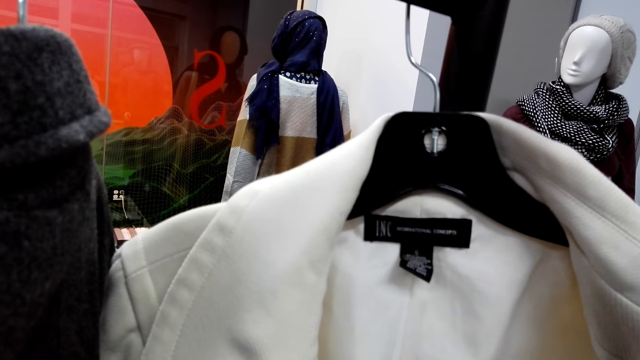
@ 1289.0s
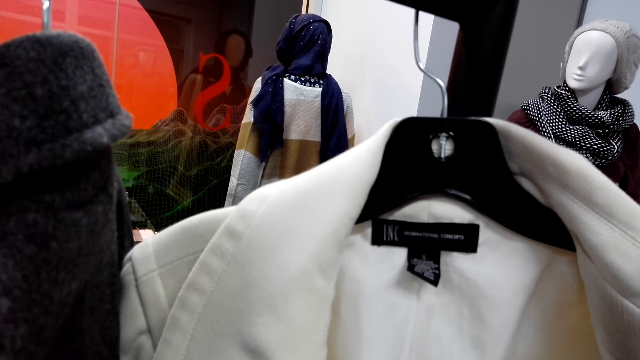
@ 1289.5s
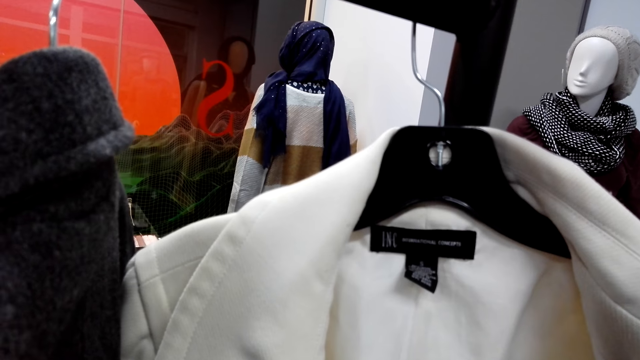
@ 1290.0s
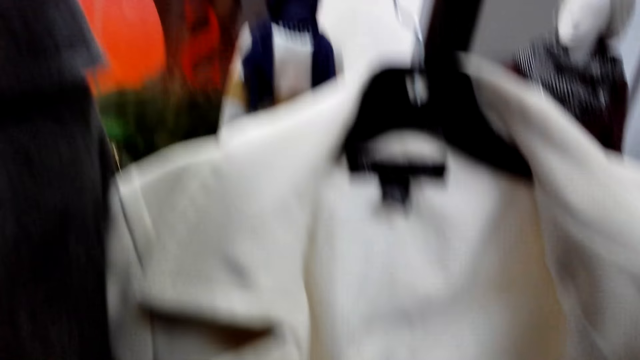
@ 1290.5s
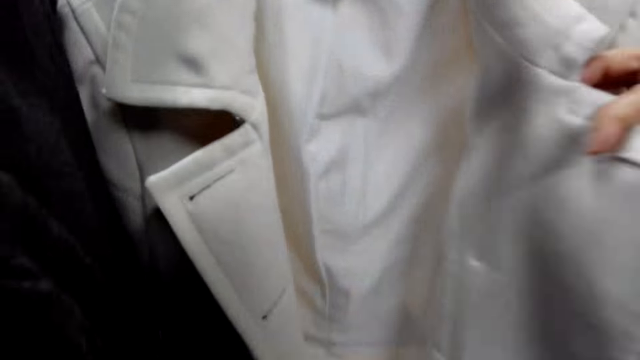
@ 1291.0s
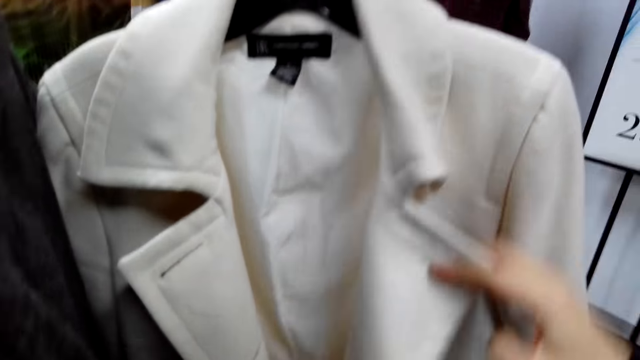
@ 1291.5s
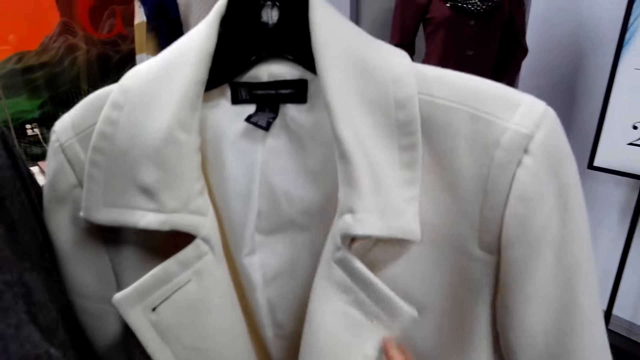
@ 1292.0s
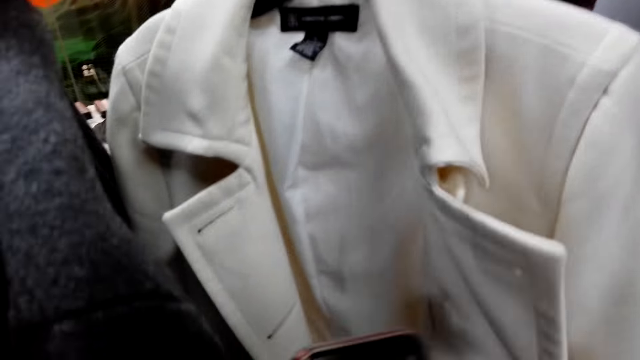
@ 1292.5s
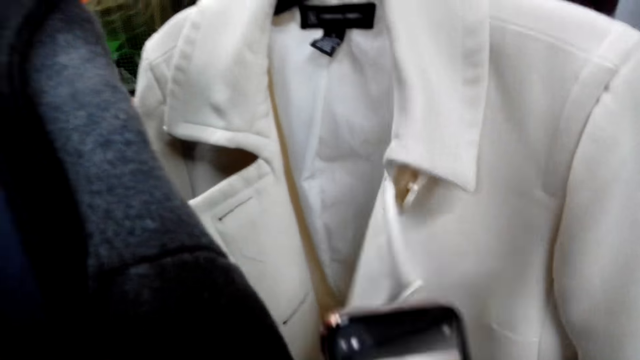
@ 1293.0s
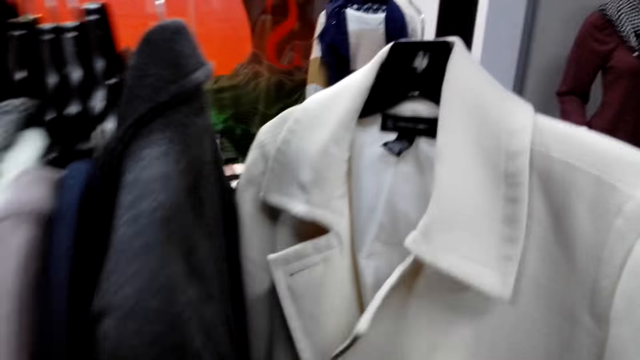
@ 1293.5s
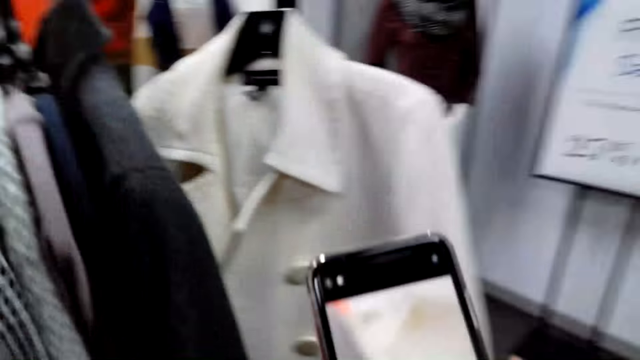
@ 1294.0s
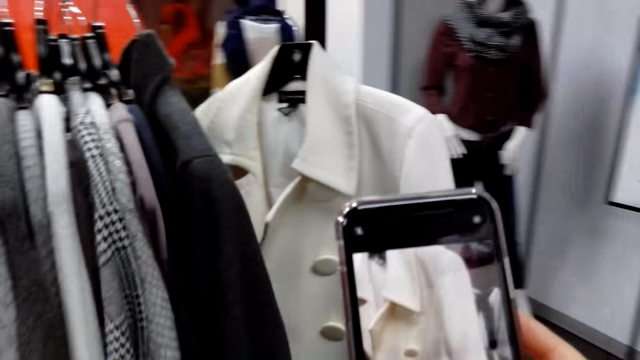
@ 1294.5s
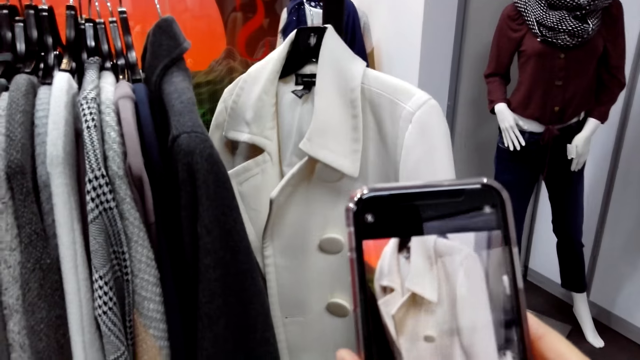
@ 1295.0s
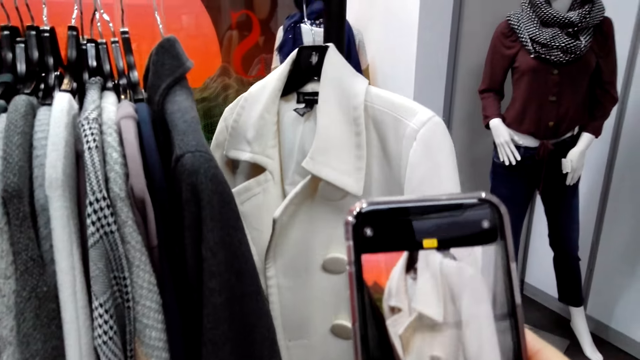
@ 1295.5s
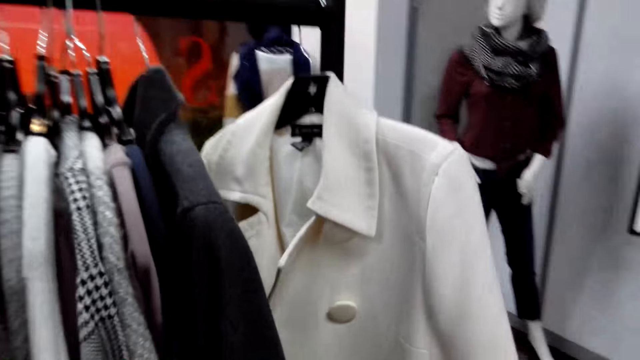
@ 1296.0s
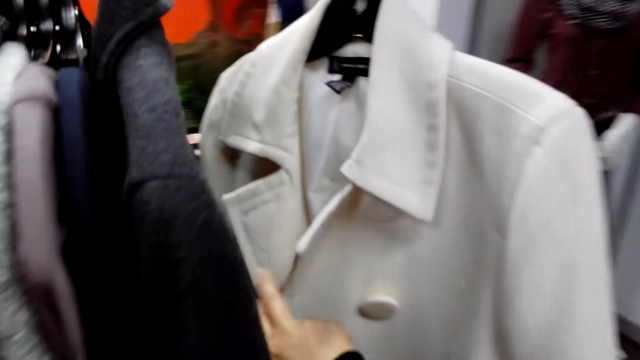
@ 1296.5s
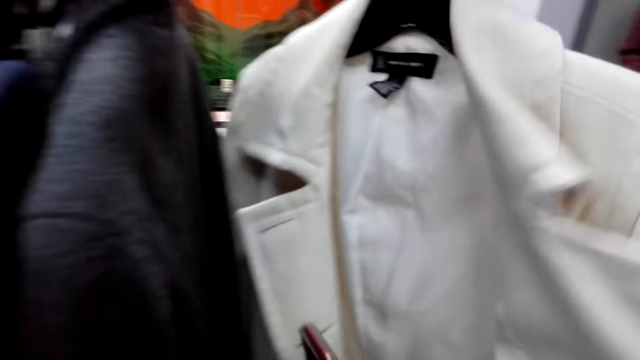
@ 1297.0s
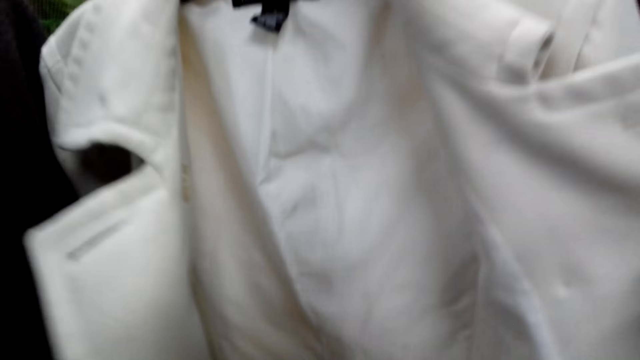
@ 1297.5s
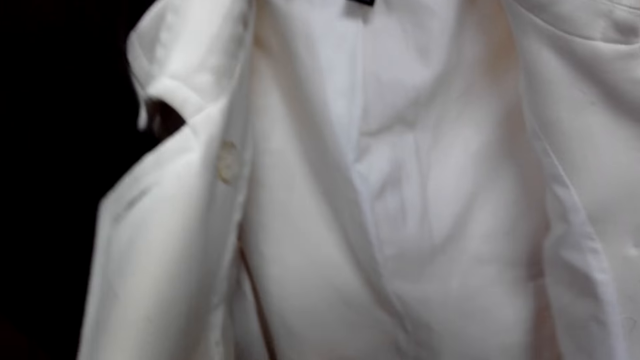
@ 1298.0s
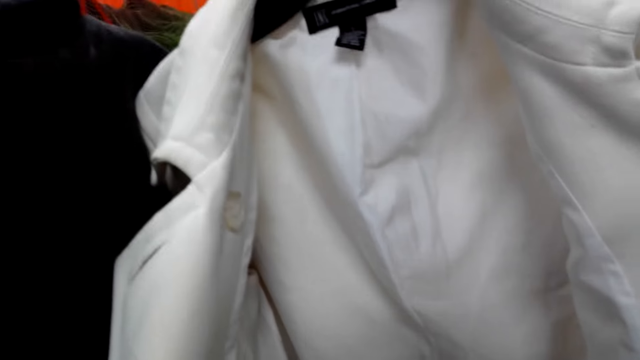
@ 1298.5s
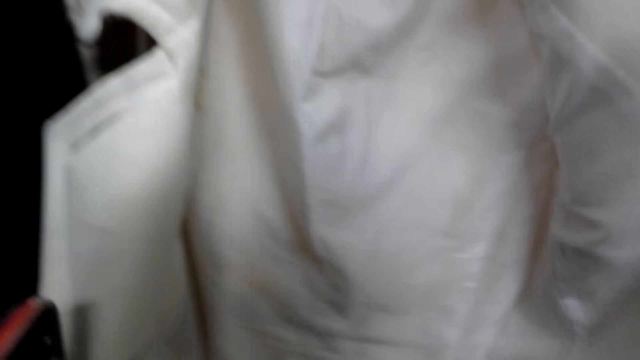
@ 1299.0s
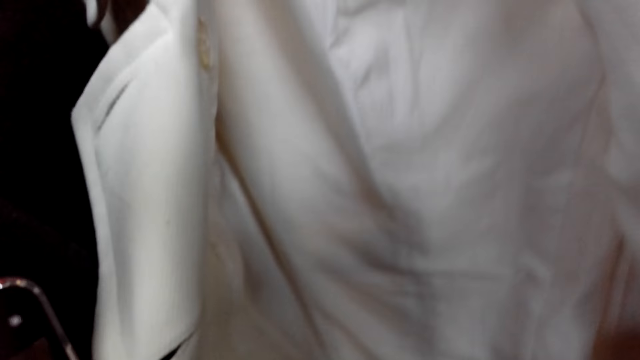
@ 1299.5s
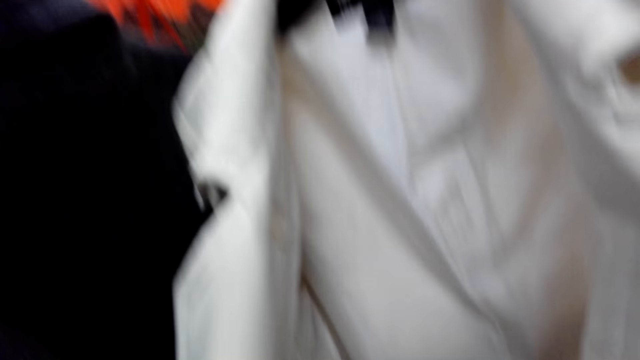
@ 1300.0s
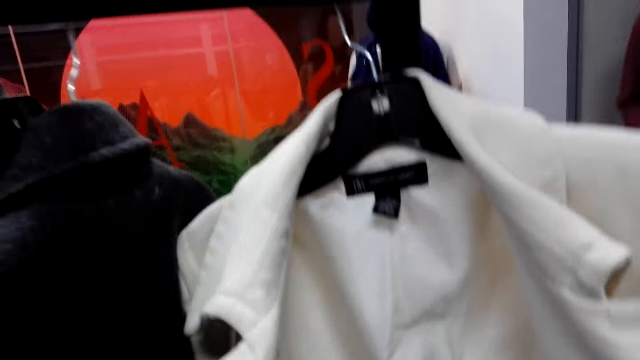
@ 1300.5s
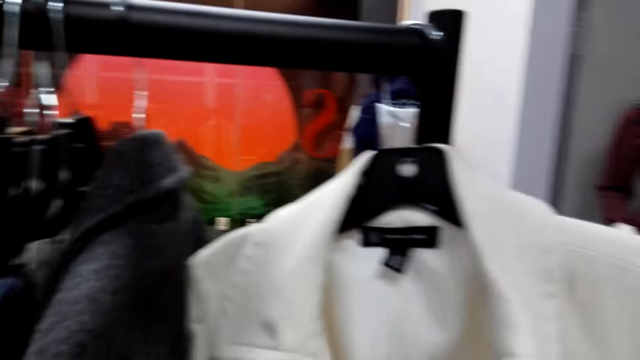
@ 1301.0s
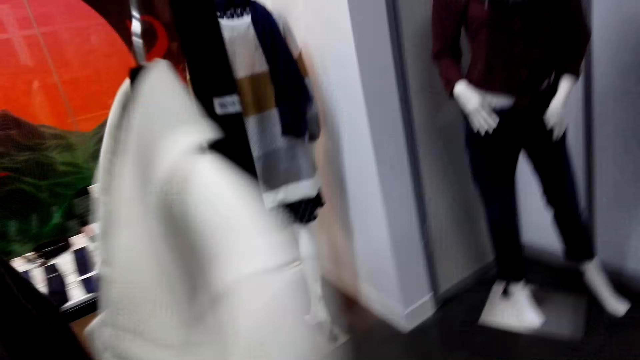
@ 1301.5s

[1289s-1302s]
The camera wearer touches the cloth. They use the phone and take a picture of the coat. They touch the cloth and check the coat.

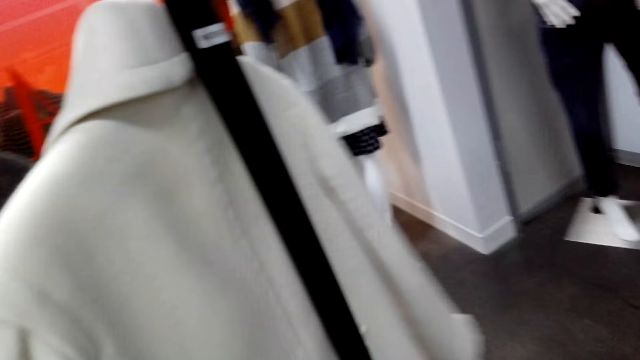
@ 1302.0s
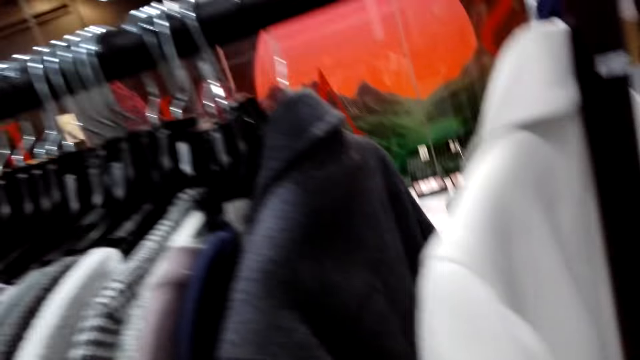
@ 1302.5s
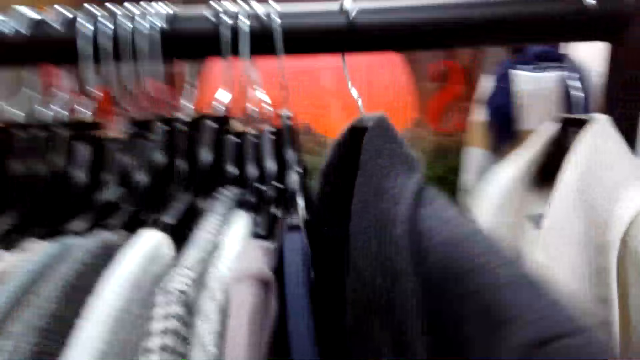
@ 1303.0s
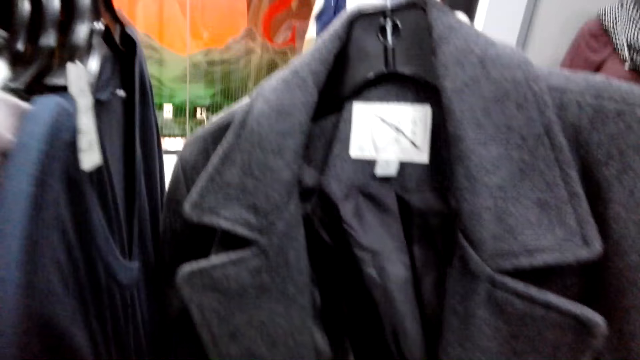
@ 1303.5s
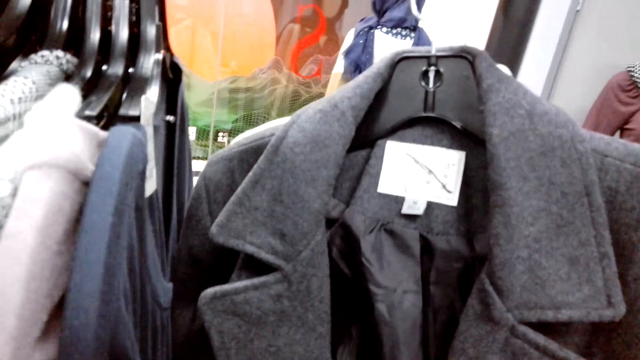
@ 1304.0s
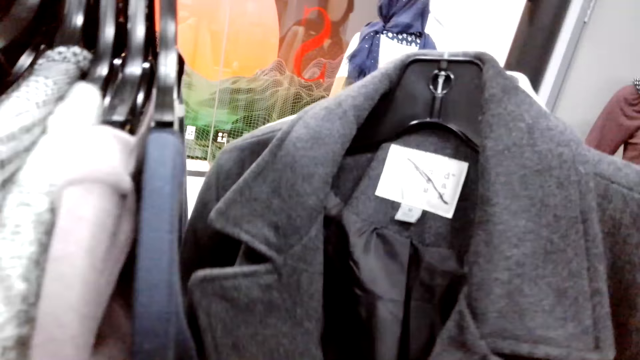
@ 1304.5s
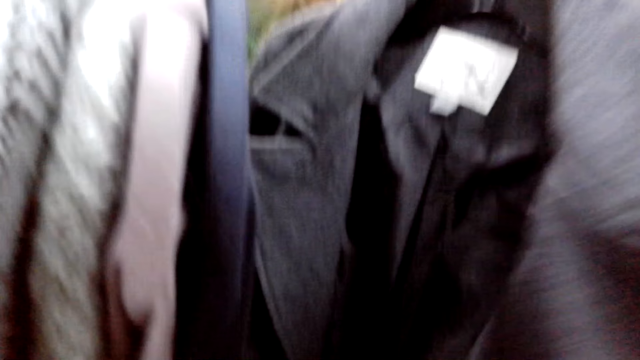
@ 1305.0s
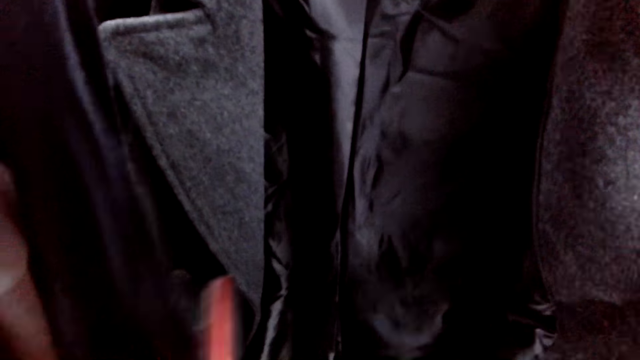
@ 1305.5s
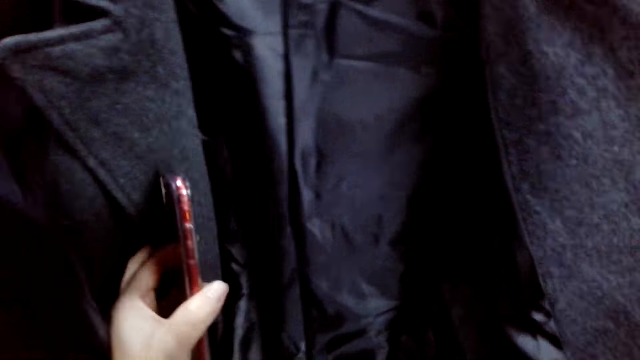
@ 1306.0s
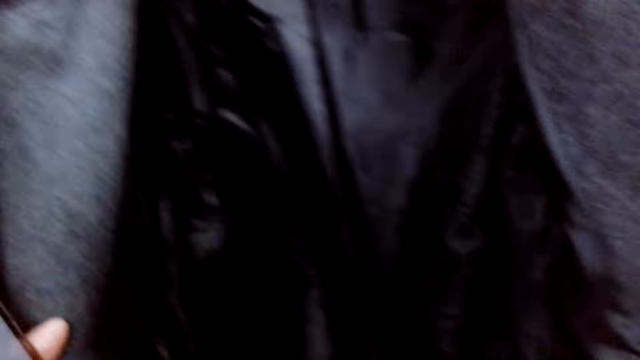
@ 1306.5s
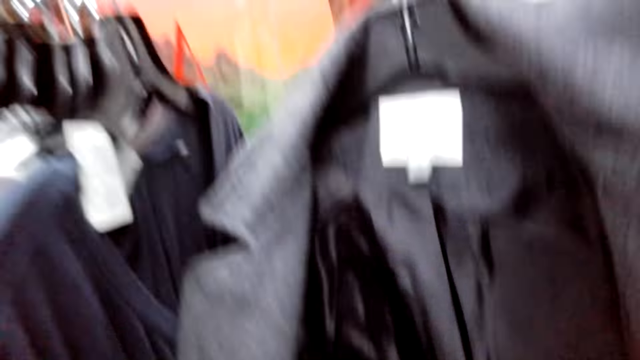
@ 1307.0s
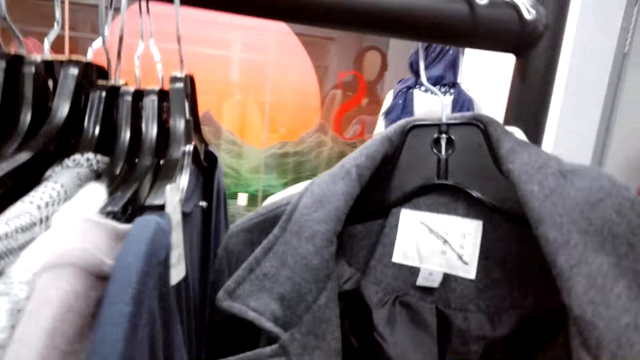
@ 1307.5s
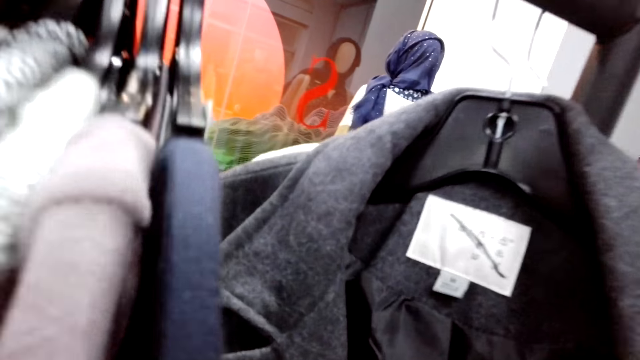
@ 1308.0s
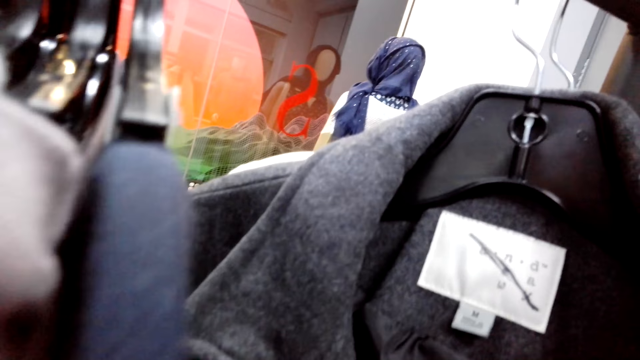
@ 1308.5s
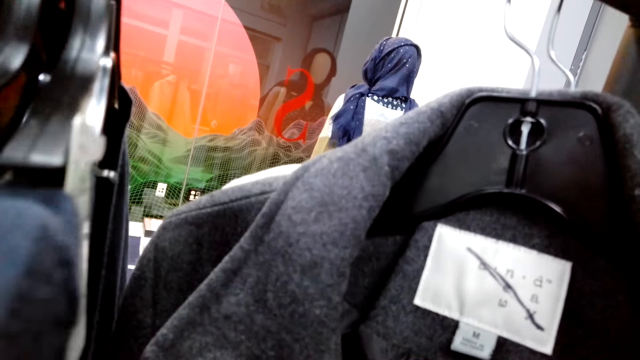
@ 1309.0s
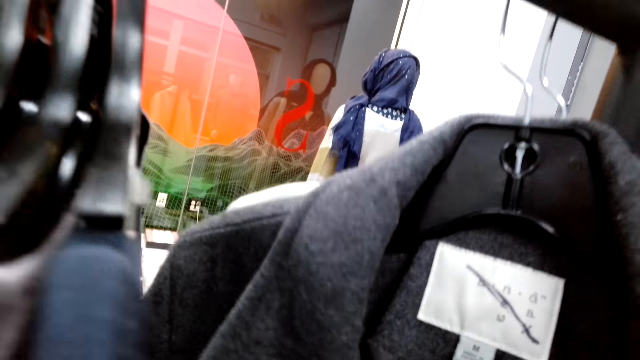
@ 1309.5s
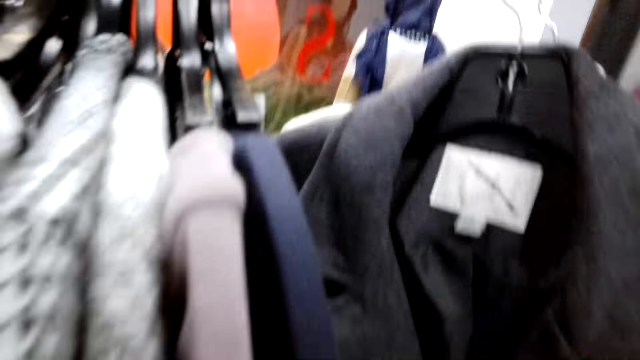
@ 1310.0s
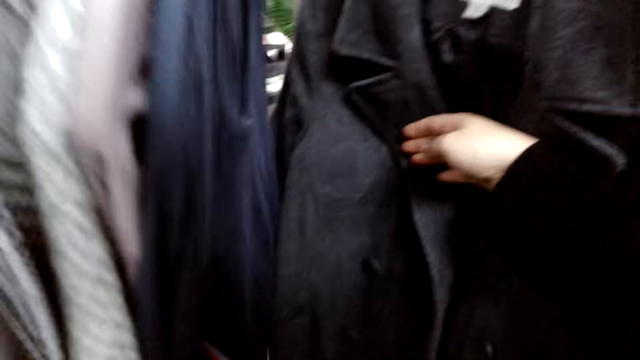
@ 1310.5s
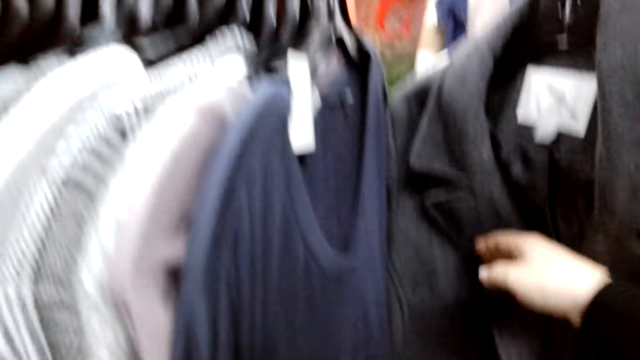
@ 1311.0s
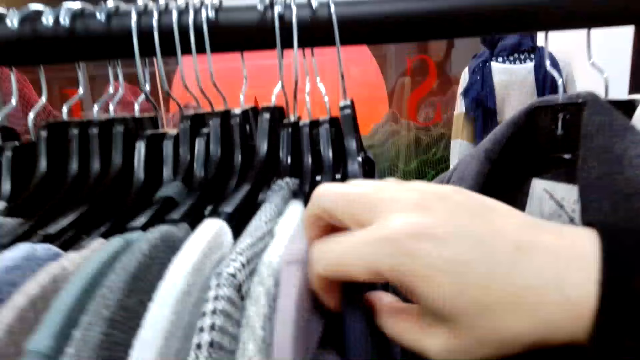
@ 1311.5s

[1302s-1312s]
The camera wearer checks the coat.
